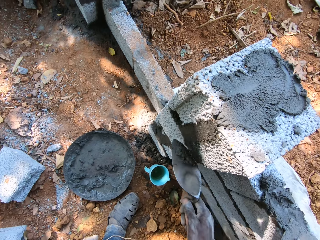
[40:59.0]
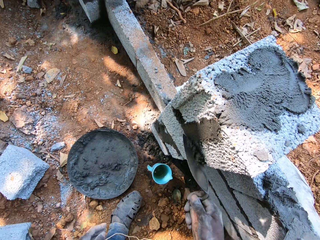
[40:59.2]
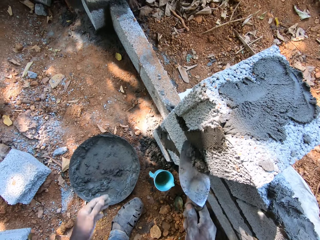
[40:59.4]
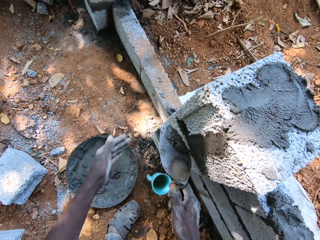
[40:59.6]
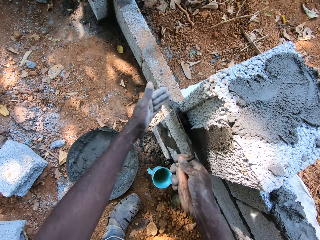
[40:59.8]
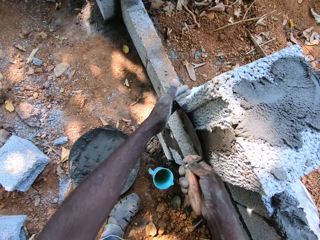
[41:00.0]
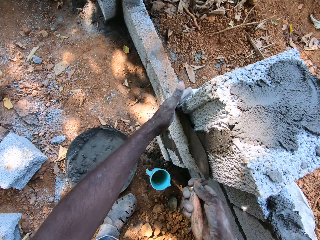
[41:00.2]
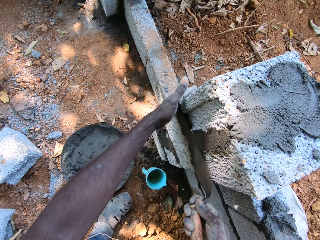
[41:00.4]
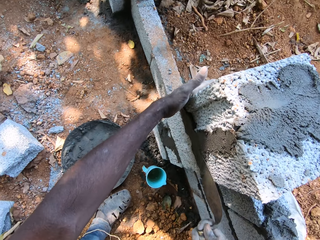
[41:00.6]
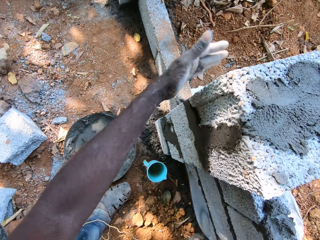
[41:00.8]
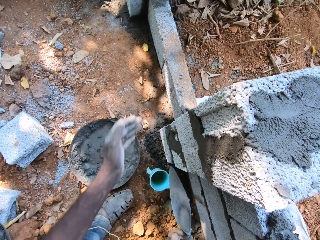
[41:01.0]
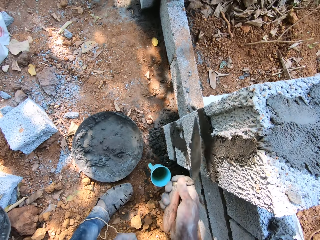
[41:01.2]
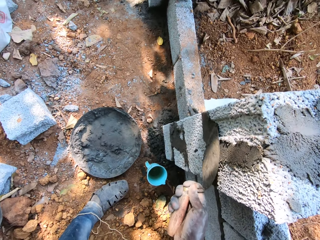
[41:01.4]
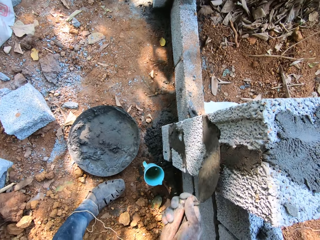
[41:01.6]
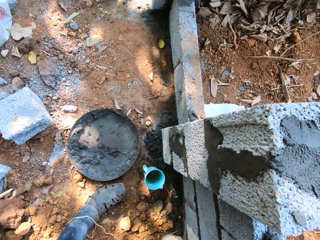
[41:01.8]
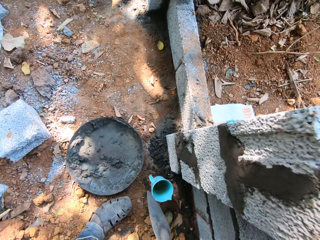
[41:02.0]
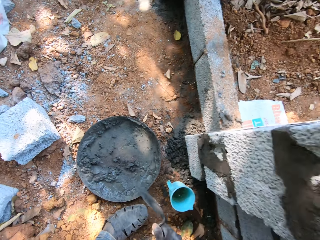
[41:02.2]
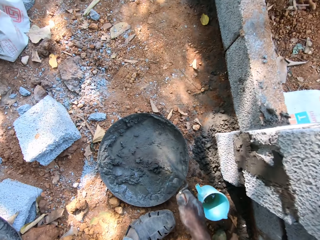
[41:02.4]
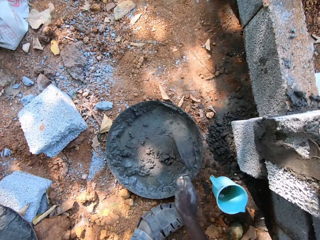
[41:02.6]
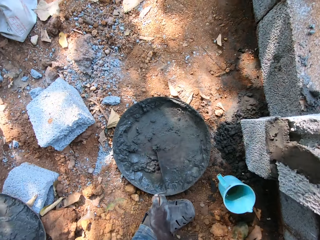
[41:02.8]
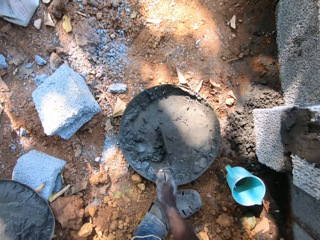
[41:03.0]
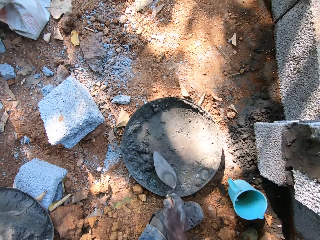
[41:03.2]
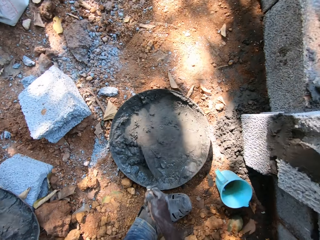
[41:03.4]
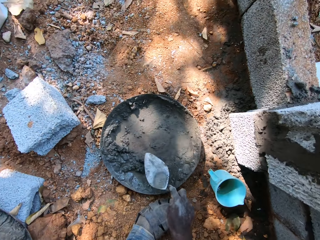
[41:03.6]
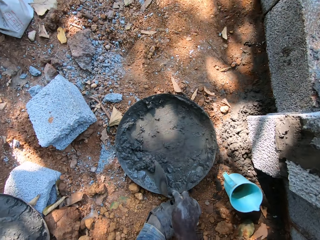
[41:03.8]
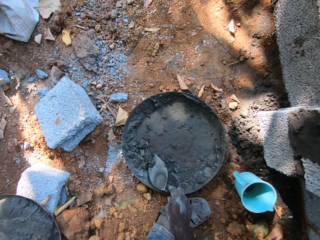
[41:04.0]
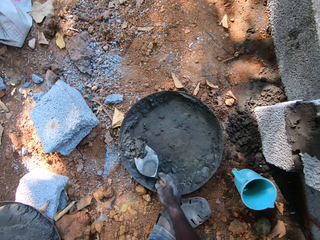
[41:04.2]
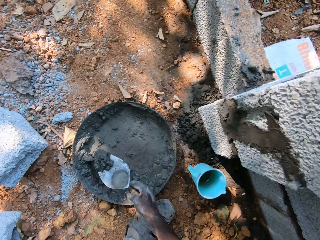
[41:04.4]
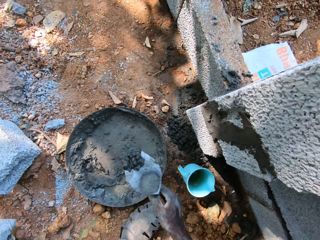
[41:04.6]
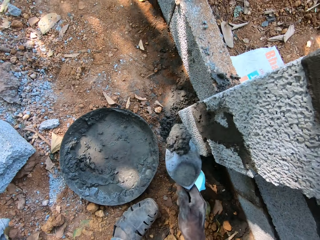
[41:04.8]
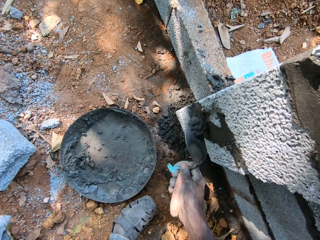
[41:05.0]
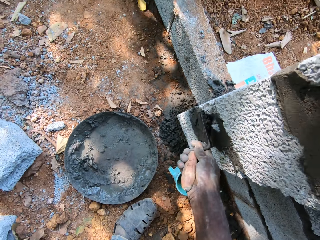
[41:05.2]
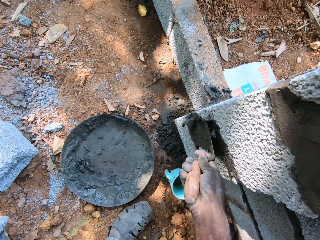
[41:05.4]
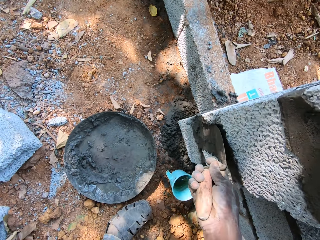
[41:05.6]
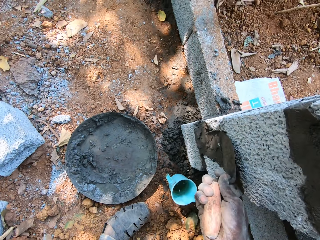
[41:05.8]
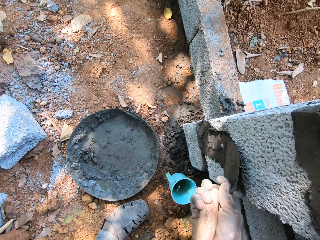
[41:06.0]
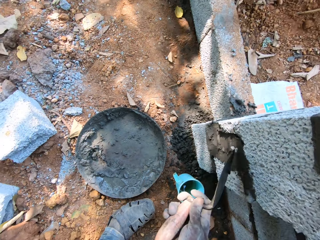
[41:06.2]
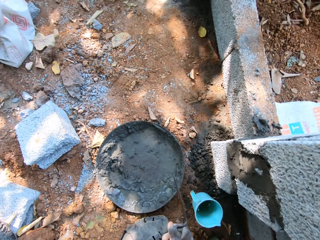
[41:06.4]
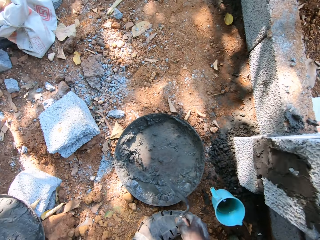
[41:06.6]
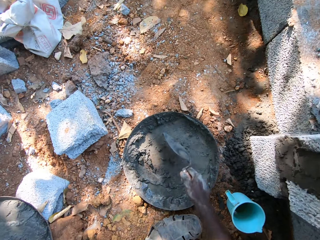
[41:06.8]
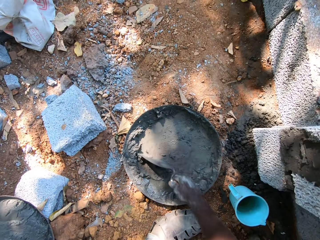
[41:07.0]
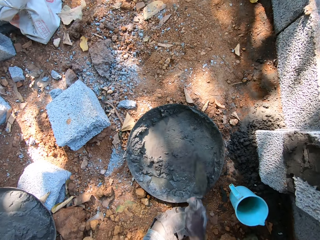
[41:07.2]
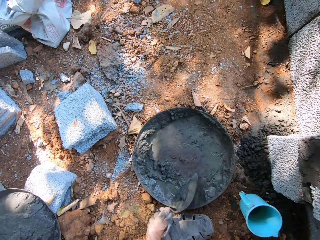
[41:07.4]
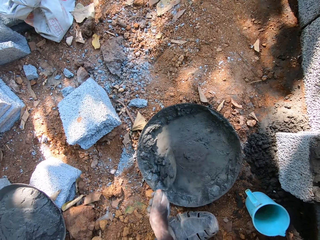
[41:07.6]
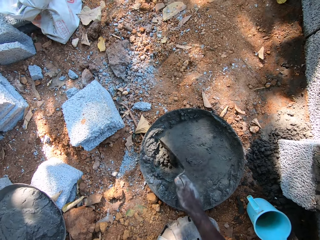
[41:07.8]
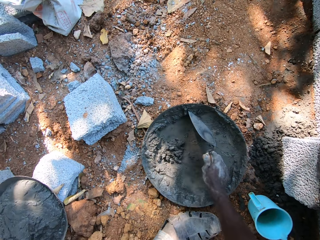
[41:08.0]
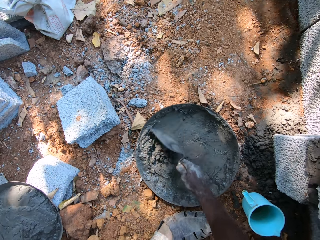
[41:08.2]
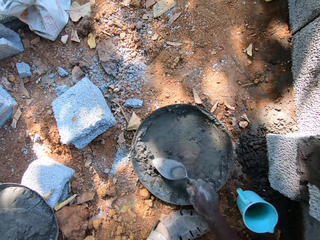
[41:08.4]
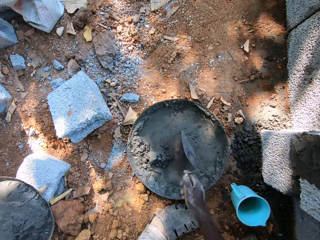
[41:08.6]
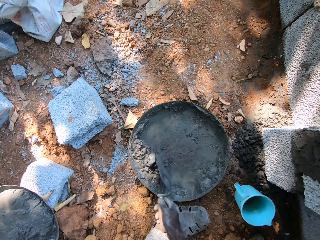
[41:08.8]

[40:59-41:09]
The camera wearer plasters the wall with the cement mortar in the hand trowel in his right hand. He touches the wall with his left hand. He grabs a concrete brick with the left hand. He plasters the wall with the cement mortar in the hand trowel in his right hand. He scrapes the cement mortar in the pan with the hand trowel in his right hand. He scoops the cement mortar from the pan on the ground with the hand trowel in his right hand. He plasters the wall with the cement mortar in the hand trowel in his right hand. He scoops the mortar with a trowel in a masonry head pan. He scrapes the cement mortar in the pan with the hand trowel in his right hand.

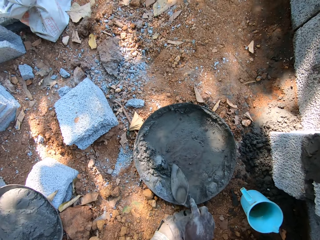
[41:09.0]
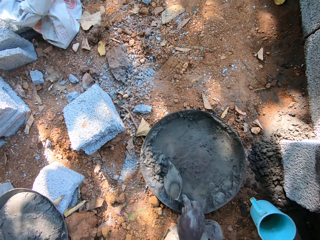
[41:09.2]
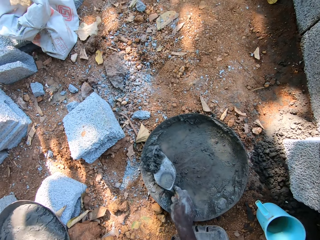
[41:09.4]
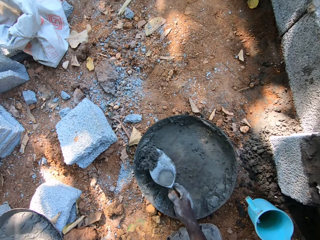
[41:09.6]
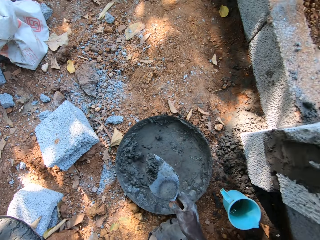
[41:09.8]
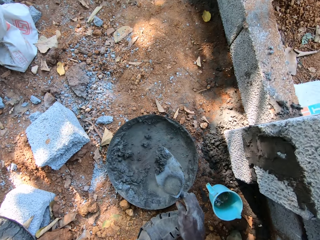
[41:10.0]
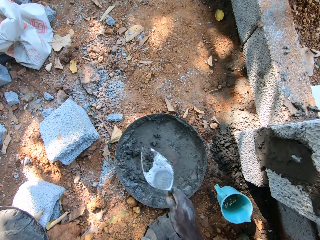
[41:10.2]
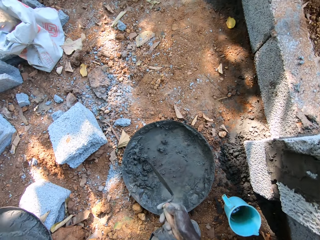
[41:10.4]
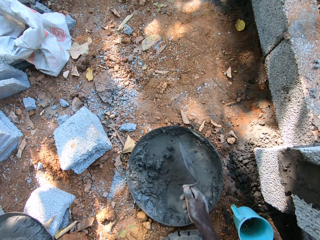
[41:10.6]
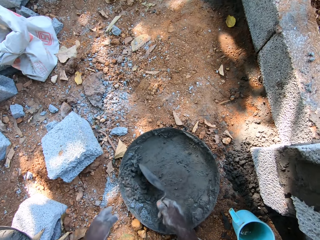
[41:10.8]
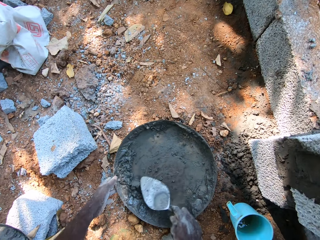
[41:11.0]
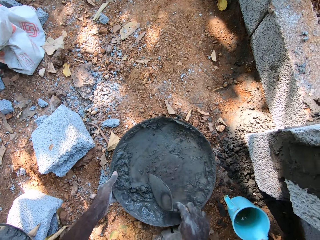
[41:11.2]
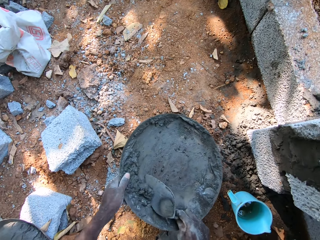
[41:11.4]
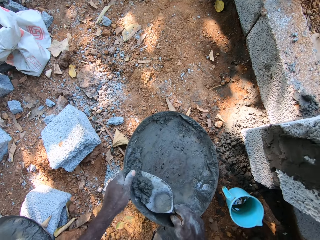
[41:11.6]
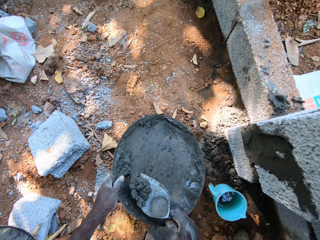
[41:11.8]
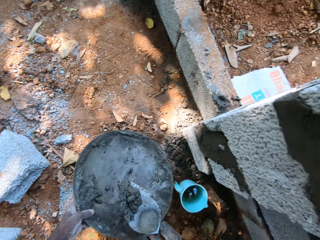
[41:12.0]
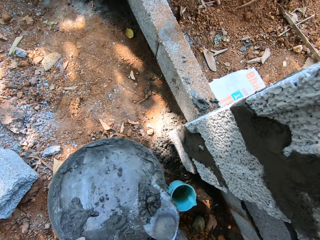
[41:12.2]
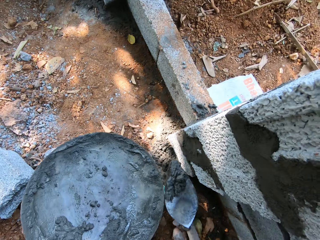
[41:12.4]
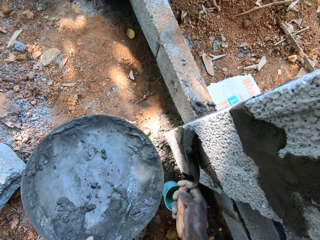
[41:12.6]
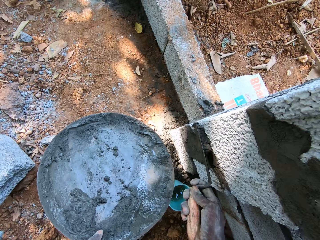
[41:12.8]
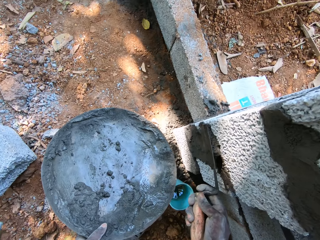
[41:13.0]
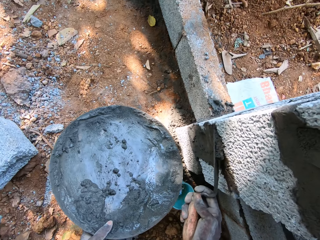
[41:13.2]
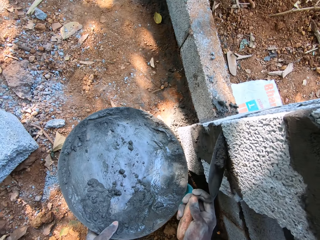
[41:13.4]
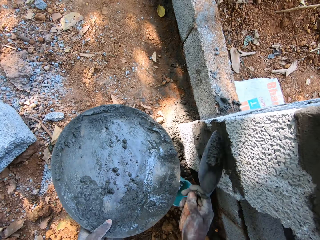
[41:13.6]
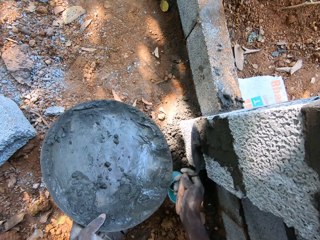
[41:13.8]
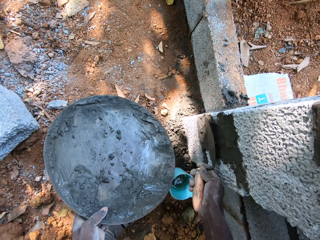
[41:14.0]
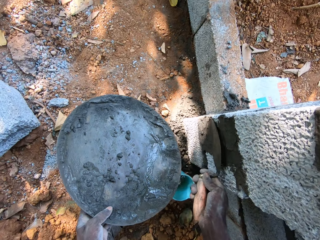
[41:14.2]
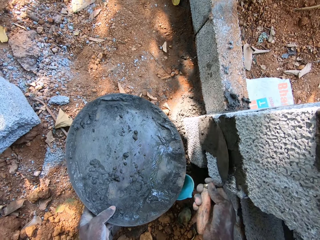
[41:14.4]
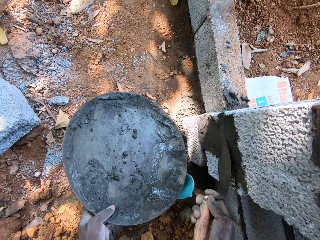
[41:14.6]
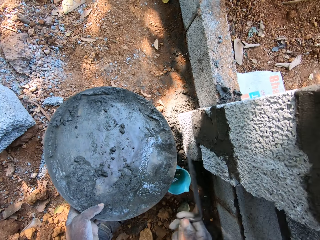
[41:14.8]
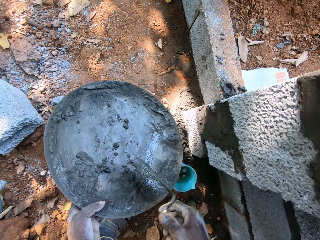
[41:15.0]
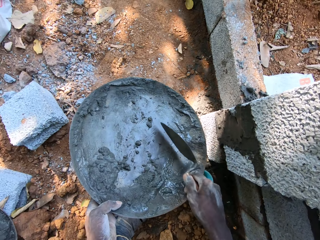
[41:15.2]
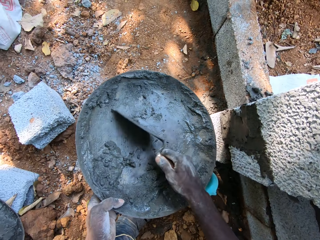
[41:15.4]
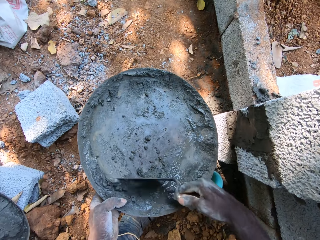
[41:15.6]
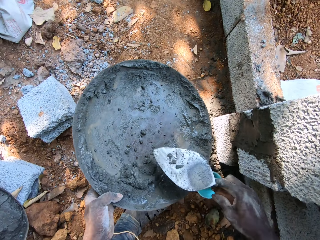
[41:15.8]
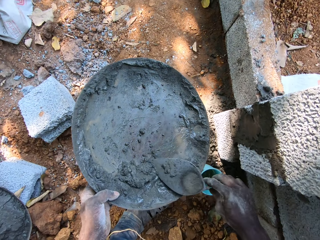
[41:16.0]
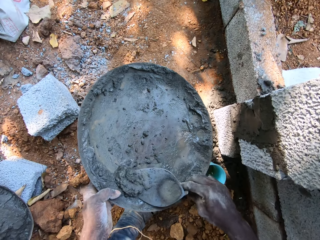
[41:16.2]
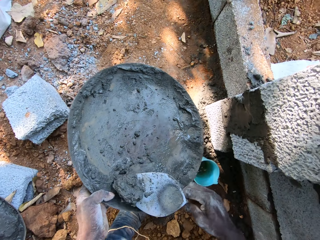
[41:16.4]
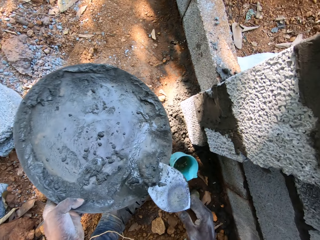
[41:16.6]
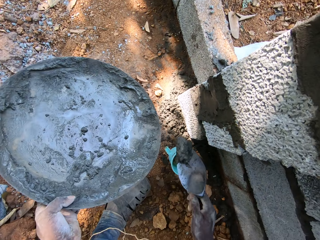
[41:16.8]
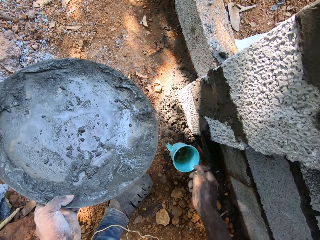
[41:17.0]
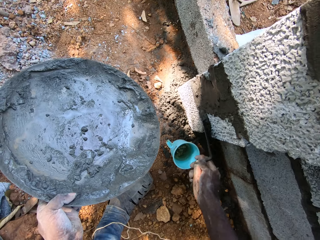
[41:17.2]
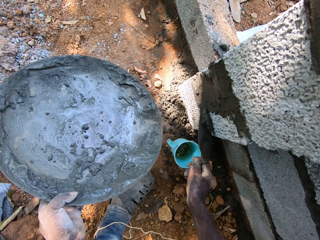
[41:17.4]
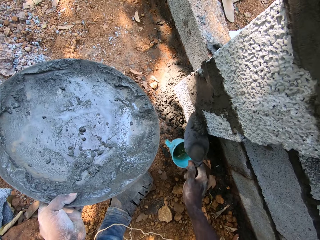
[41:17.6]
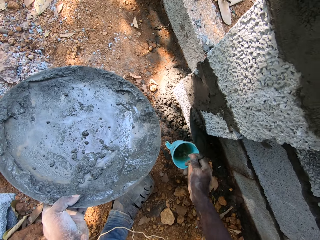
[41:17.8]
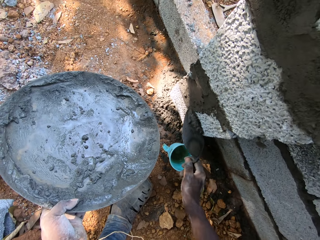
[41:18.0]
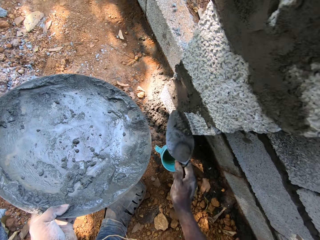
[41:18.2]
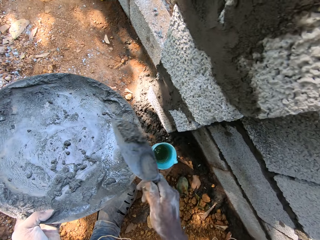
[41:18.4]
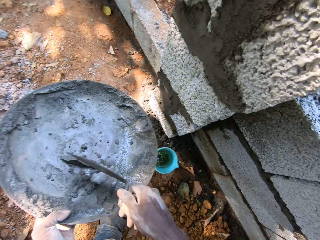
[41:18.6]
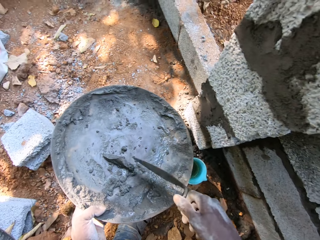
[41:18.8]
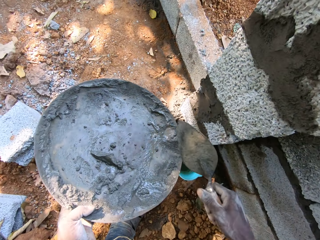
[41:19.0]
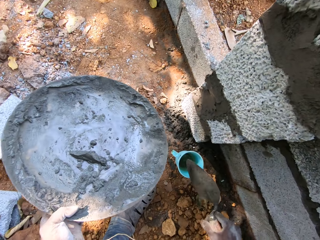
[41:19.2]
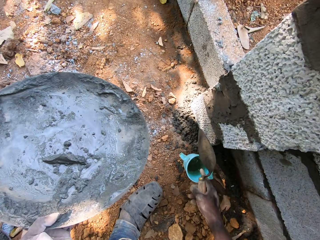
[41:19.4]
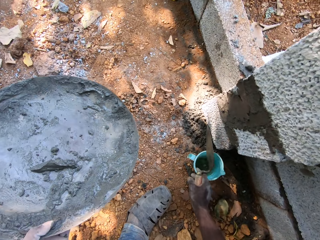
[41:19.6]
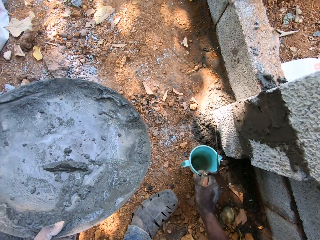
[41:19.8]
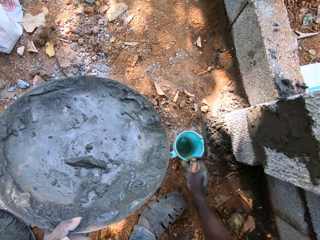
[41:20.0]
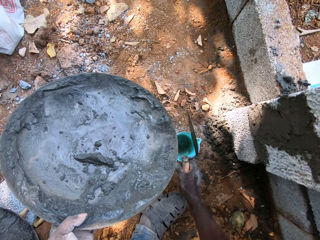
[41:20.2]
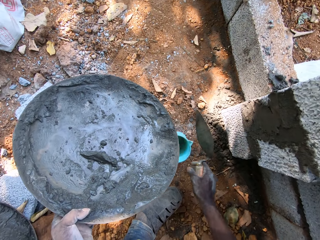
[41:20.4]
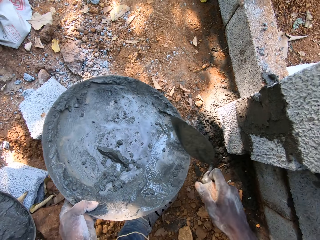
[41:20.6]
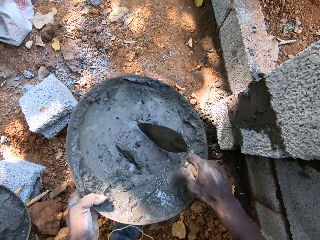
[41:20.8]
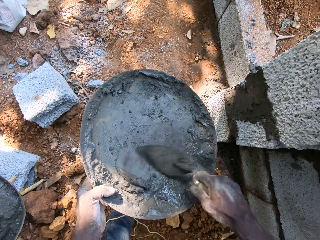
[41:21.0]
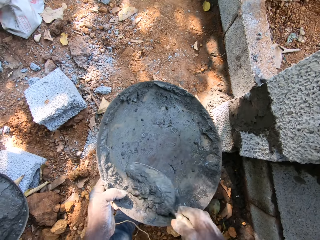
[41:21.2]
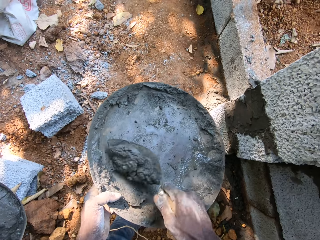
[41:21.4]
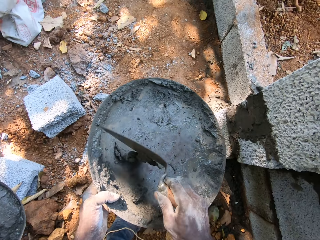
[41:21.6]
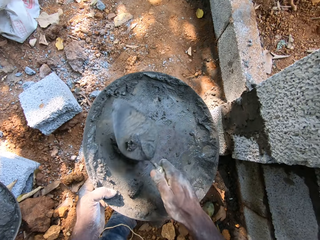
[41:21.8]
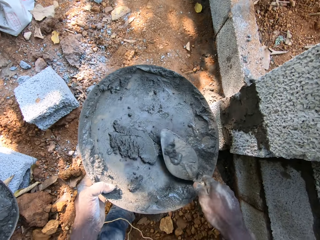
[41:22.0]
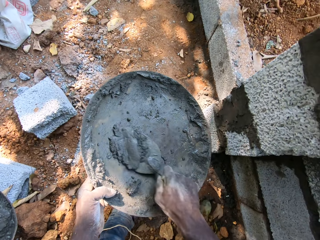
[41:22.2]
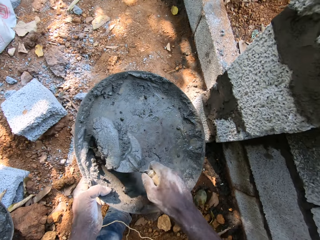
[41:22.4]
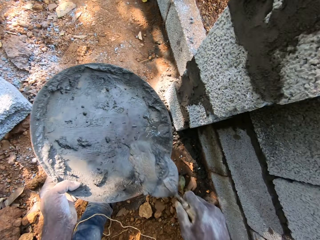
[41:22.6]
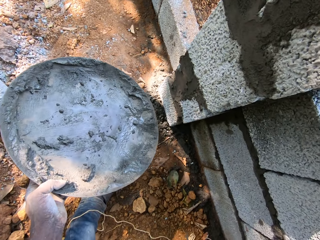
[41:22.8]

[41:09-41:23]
The camera wearer pours the cement mortar on the hand trowel in his right hand in the pan on the ground. He scrapes the cement mortar in the pan with the hand trowel in his right hand. He holds the masonry head pan with the left hand. He scoops the cement mortar from the pan on the ground with the hand trowel in his right hand. He picks the pan from the ground with his left hand. He plasters the wall with the cement mortar in the hand trowel in his right hand. He scrapes the cement mortar in the pan with the hand trowel in his right hand. He scoops the cement mortar from the pan in his hand with the hand trowel in his right hand. He plasters the wall with the cement mortar in the hand trowel in his right hand. He puts the cement mortar in the hand trowel in his right hand in the pan in his left hand. He adjusts a cup or mini plastic jug on the ground with his right hand. He puts the jug on the ground. He mixes the cement mortar in the pan in his left hand with the hand trowel in his right hand. He scoops the cement mortar from the pan in his left hand with the hand trowel in his right hand.
